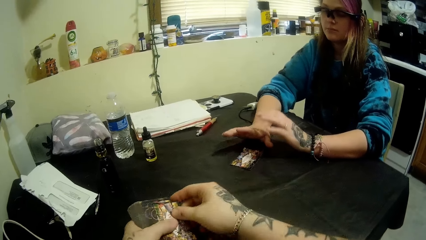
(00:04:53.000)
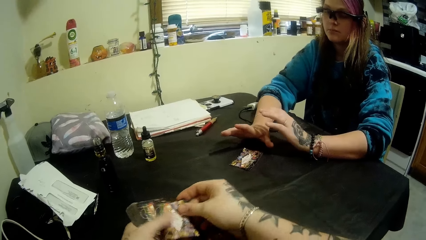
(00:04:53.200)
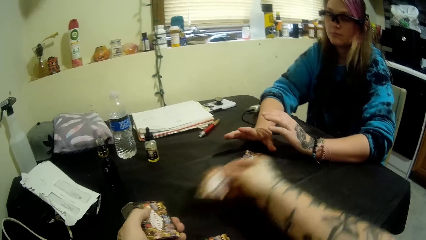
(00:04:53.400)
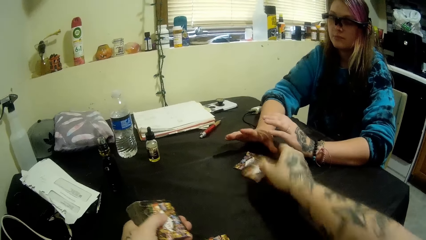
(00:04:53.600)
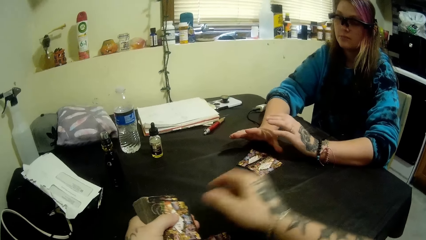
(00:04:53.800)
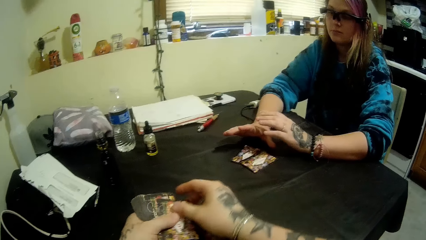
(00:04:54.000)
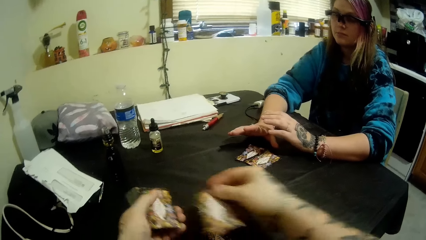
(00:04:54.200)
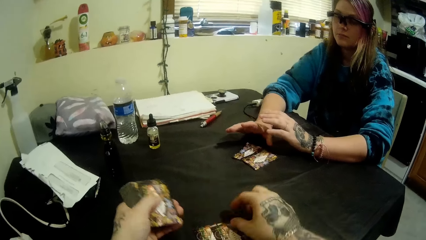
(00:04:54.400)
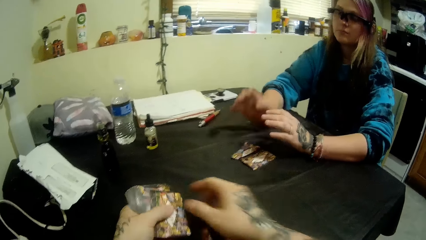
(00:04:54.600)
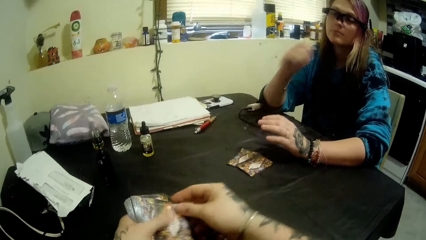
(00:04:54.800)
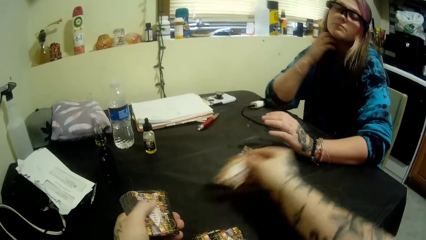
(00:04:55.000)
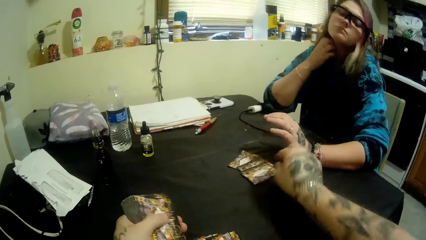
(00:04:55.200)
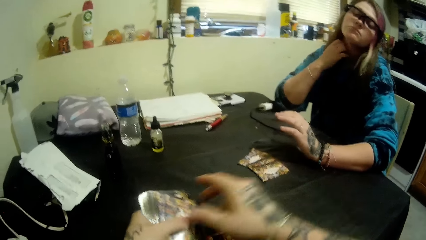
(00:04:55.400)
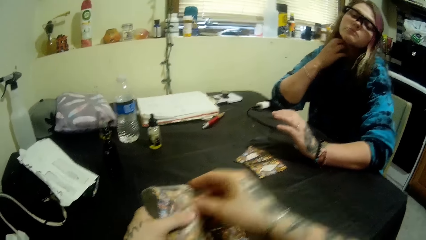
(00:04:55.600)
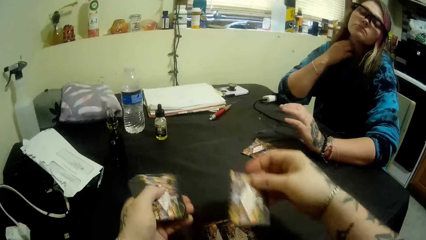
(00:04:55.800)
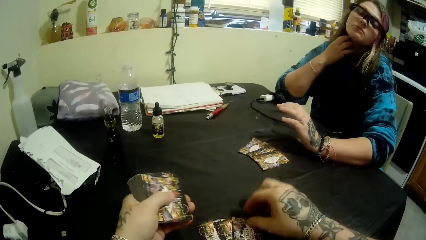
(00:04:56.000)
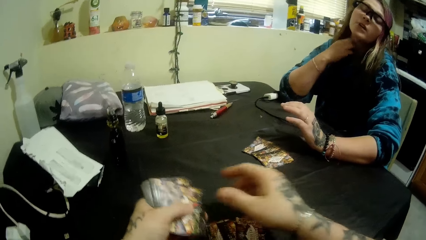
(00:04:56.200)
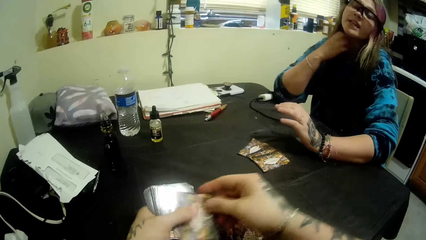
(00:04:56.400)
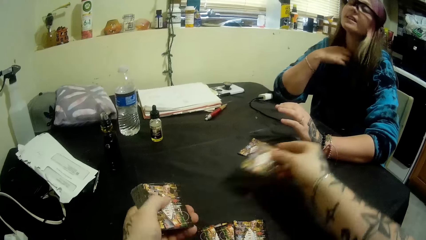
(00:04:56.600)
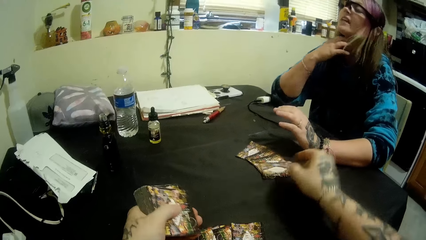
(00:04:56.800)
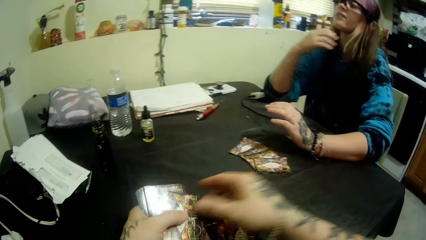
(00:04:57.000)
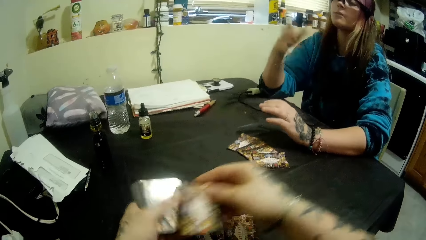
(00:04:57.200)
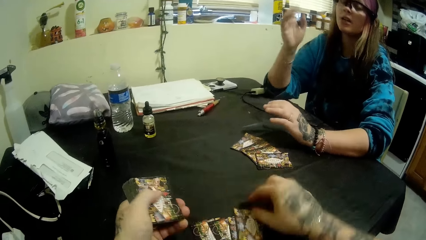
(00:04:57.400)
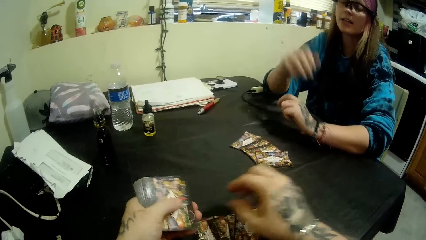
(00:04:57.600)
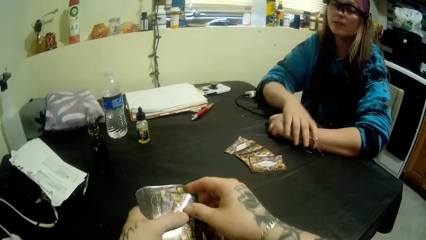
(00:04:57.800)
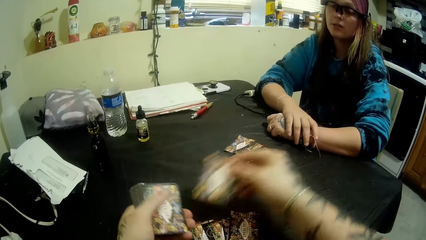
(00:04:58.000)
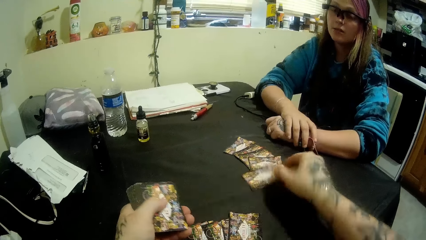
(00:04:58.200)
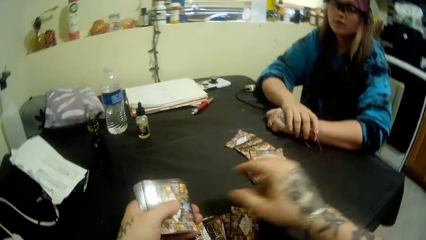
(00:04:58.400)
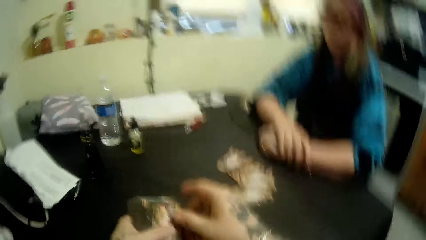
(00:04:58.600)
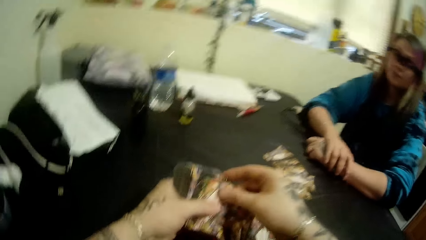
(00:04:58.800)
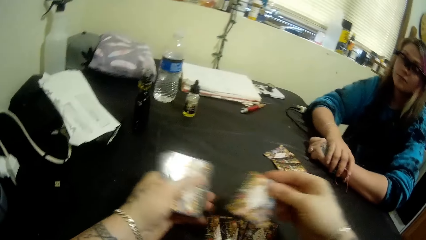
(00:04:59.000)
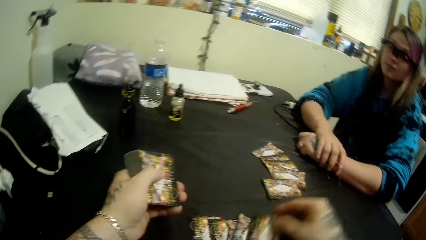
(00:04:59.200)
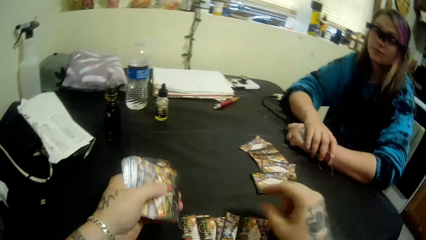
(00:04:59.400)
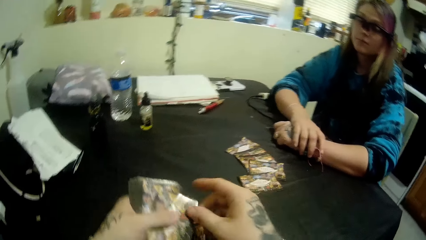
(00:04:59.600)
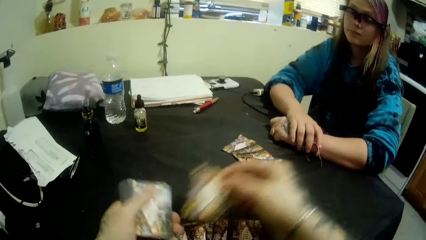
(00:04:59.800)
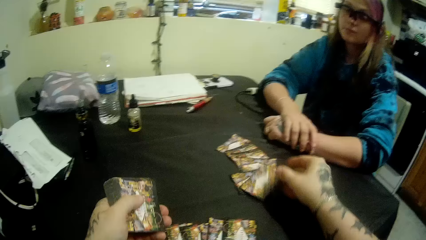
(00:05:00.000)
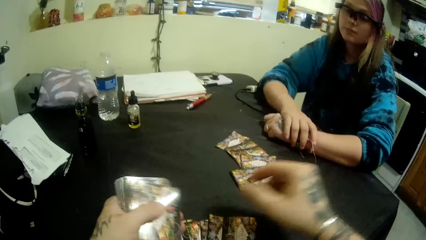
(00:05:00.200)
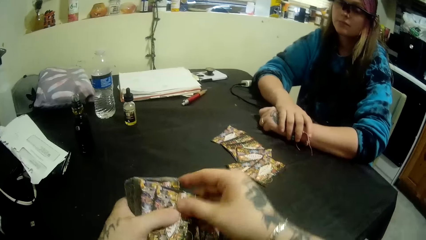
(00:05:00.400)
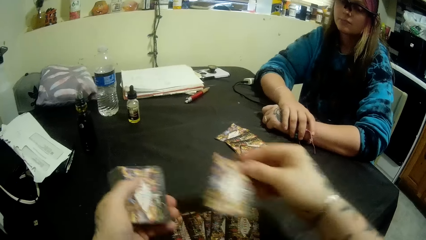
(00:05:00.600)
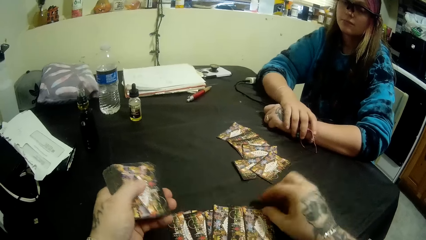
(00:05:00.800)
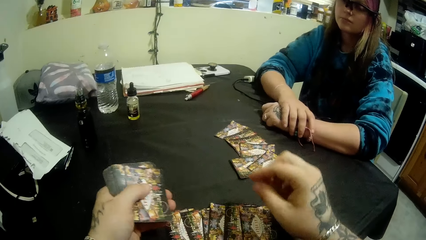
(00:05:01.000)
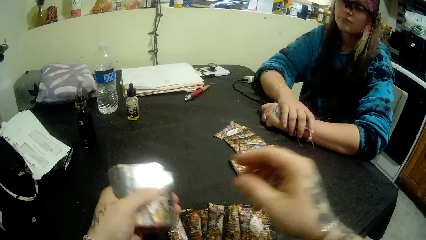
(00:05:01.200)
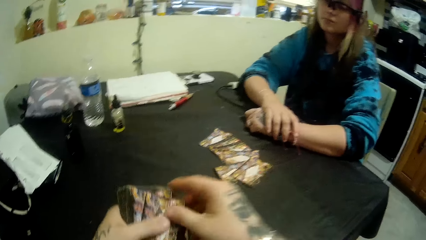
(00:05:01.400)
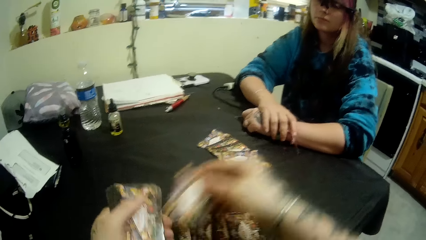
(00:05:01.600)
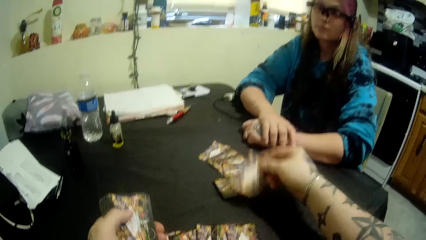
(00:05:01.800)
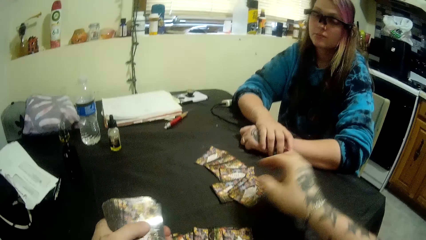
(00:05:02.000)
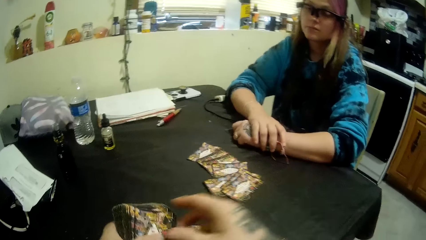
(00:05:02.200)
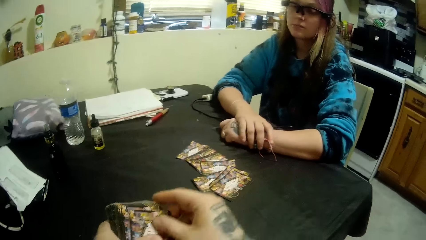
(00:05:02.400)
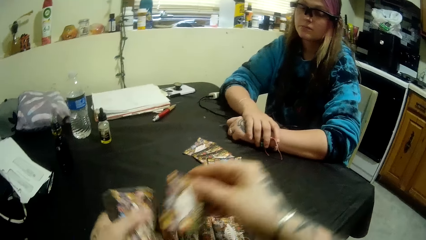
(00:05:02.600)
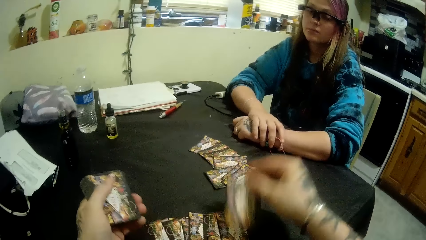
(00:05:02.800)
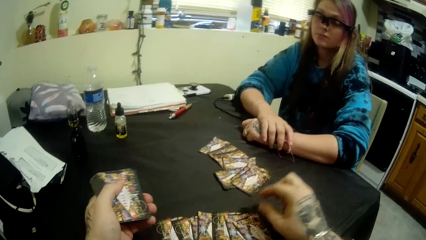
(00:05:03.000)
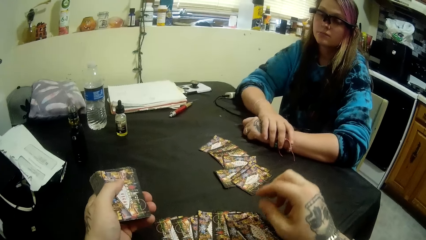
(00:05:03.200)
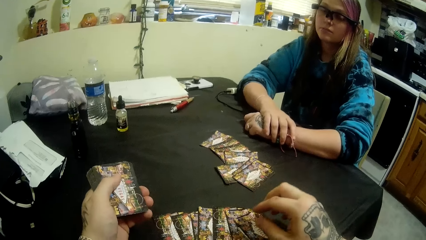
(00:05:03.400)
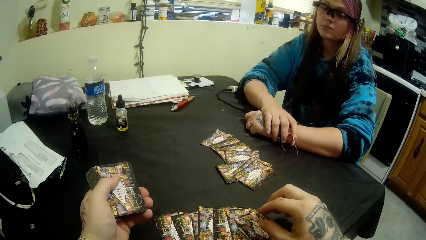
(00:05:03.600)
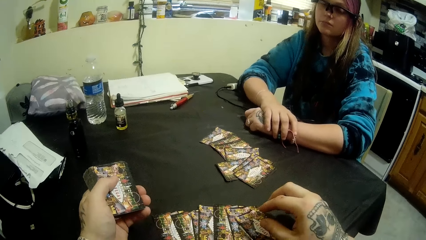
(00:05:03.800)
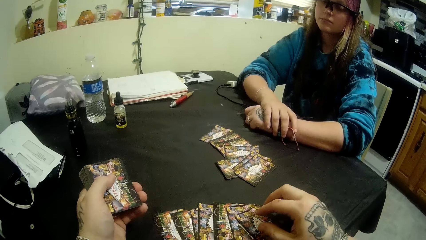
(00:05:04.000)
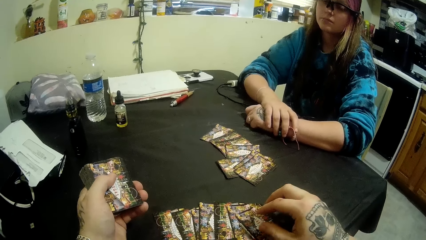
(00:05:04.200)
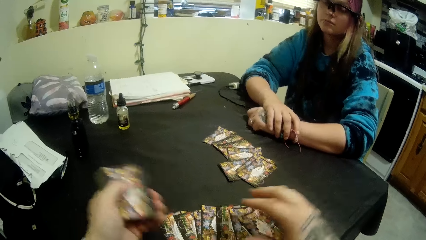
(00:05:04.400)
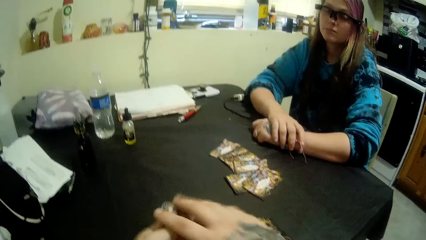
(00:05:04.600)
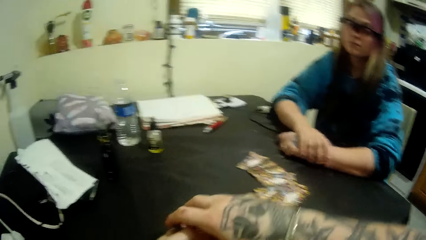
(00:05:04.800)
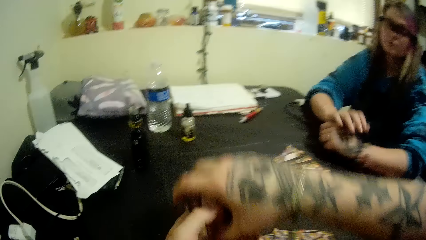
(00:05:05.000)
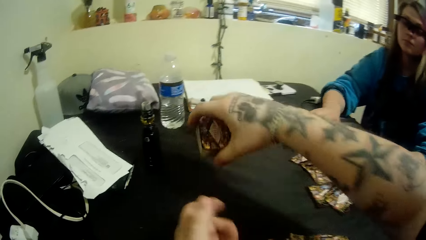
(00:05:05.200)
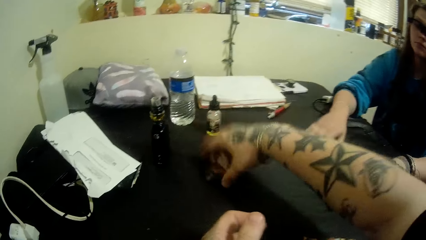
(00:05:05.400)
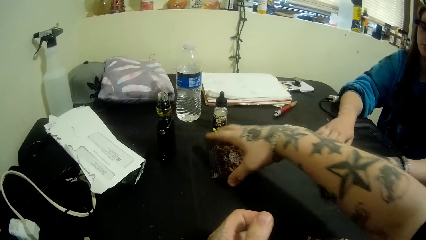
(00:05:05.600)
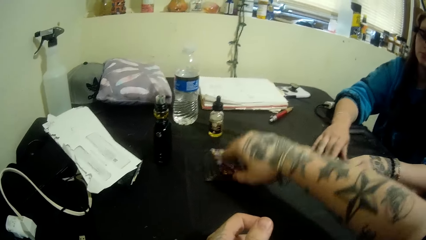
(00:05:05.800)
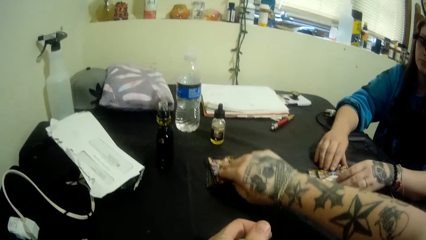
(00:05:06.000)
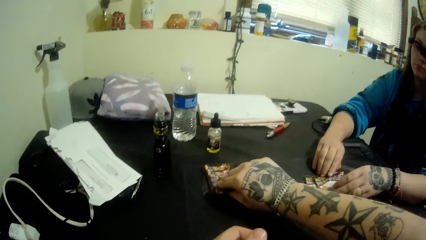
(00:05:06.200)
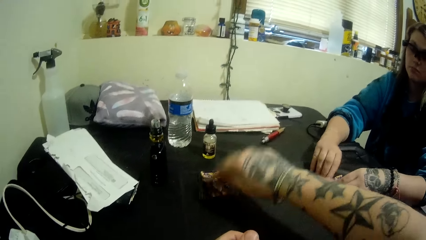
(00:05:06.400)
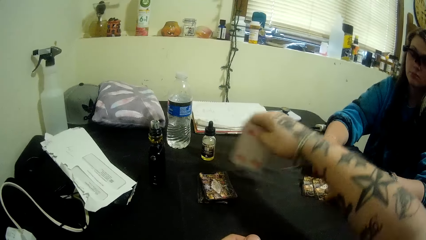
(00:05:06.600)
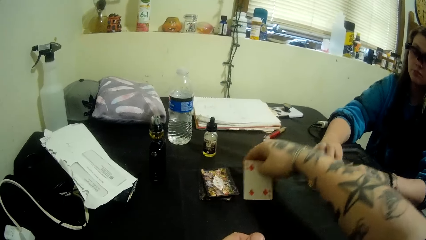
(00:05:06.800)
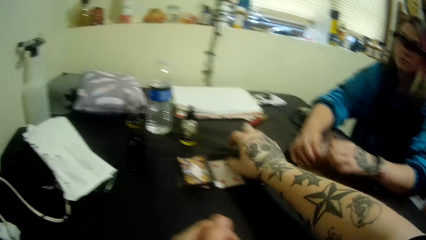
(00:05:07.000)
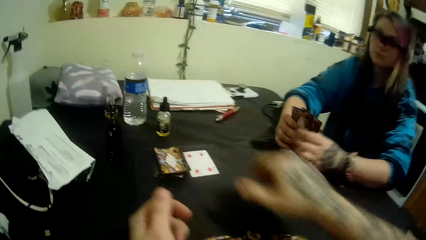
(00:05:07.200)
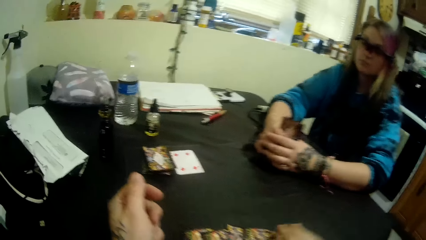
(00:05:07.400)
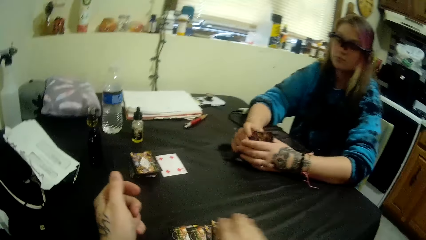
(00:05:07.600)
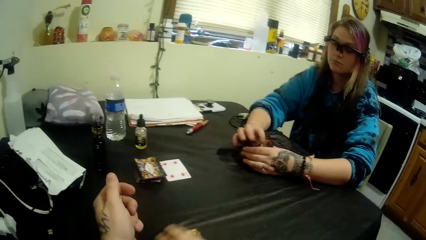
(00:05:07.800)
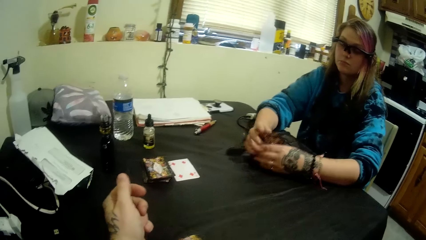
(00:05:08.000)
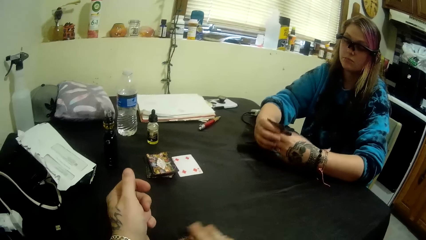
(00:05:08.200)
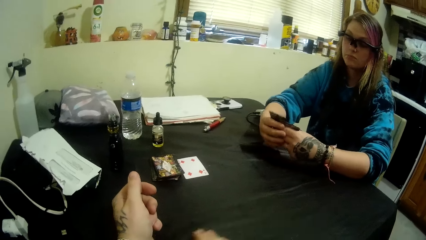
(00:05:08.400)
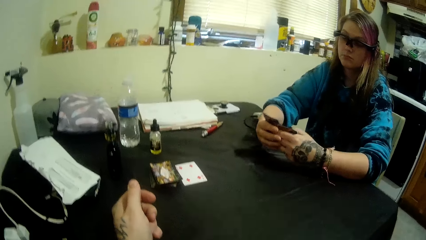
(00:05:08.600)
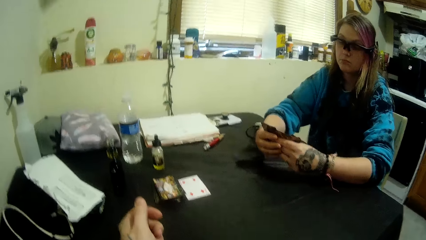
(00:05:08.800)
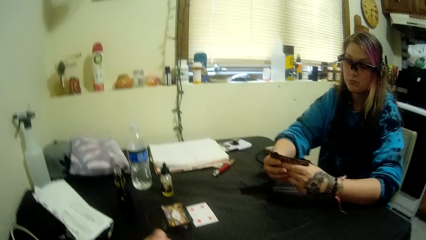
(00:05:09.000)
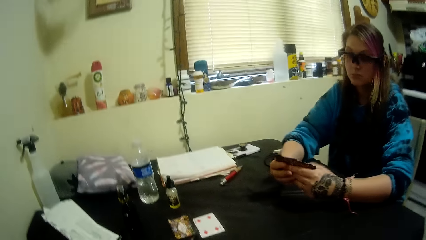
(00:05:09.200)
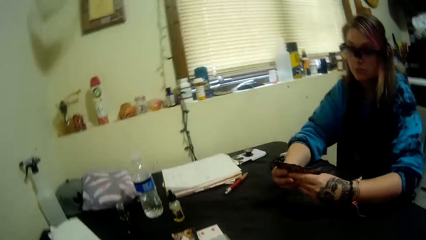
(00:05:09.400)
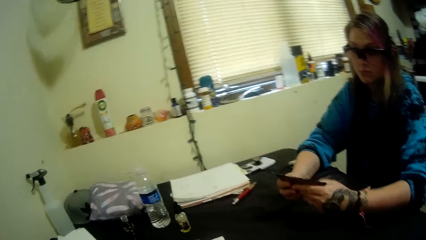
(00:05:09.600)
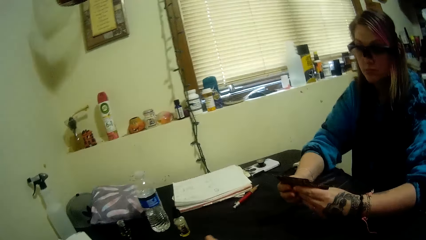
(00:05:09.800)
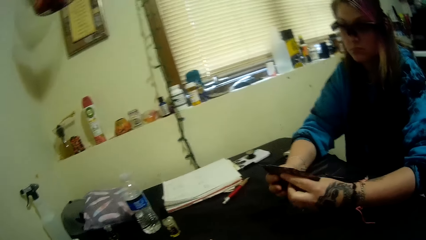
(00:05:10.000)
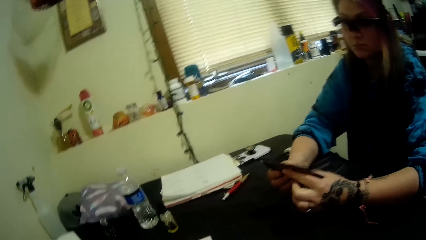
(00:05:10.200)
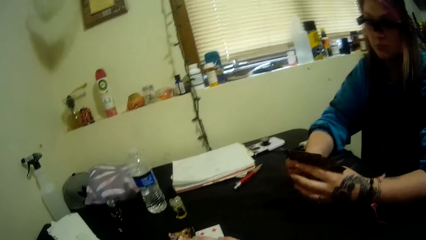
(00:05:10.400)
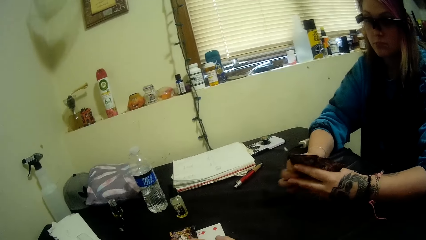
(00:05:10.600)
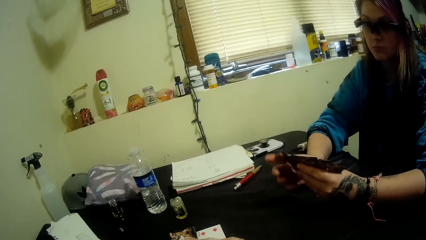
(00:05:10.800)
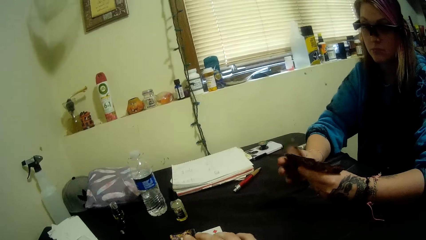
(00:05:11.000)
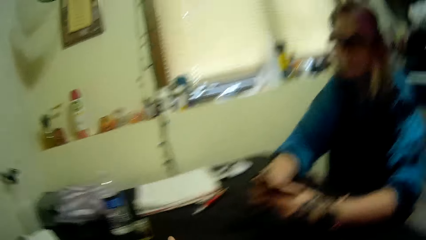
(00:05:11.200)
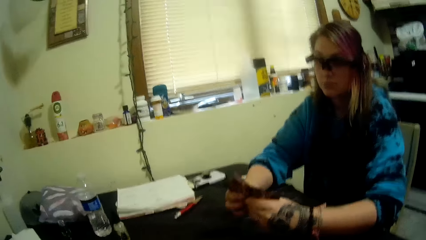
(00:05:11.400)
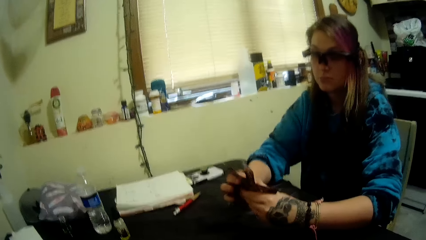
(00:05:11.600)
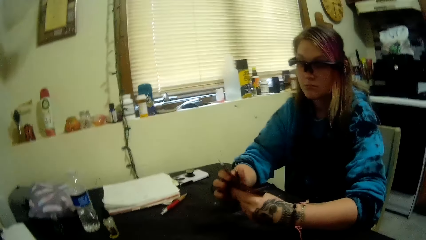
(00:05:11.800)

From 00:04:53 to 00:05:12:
The camera wearer stares at the cards. He places the remaining cards on the table with his right hand. He picks a card. He opens up a card from the deck of cards on the table with his right hand. He places the card on the table with his right hand. He turns the card upside down. A girl picks her portion of cards from the table. The camera wearer picks his portion of cards from the table. The girl checks the cards.
